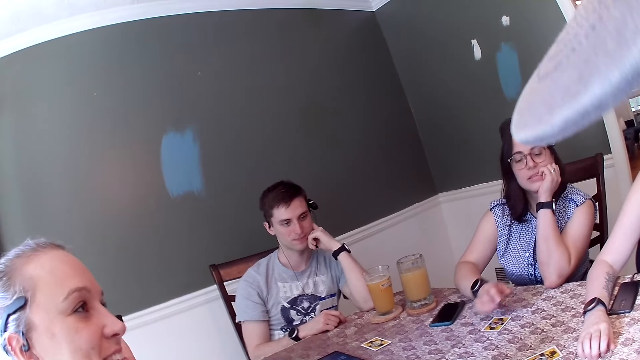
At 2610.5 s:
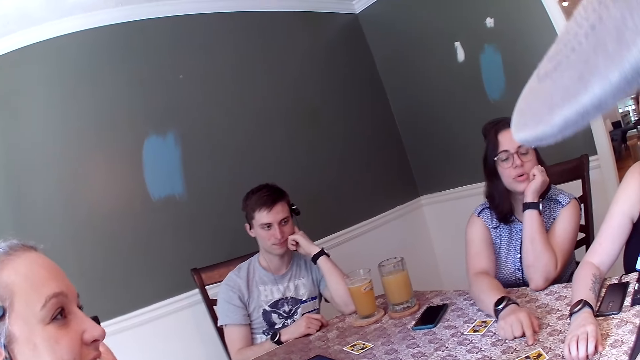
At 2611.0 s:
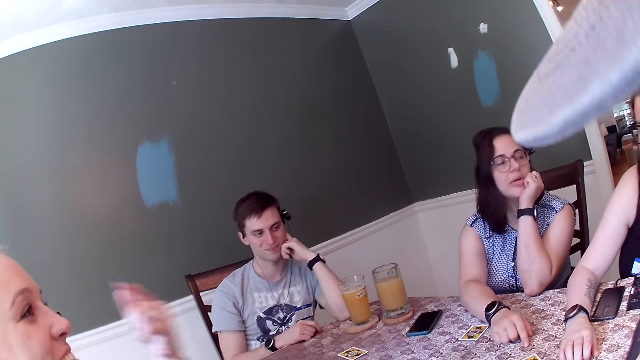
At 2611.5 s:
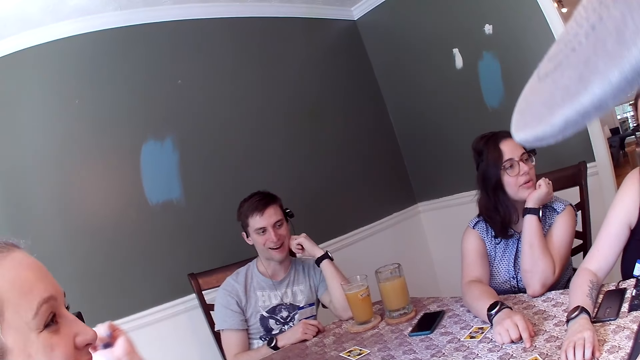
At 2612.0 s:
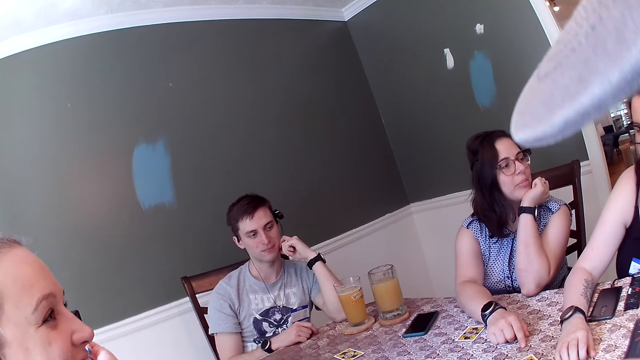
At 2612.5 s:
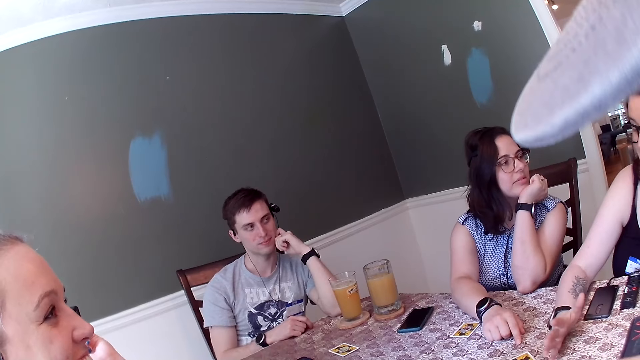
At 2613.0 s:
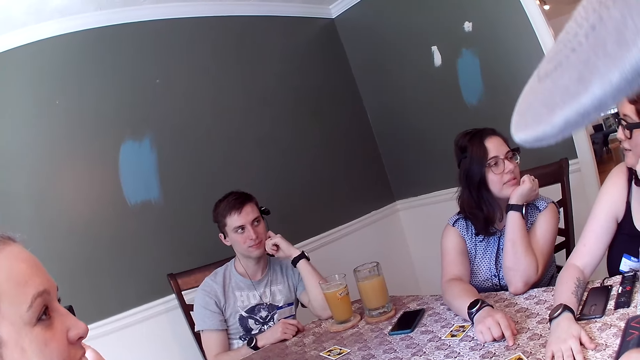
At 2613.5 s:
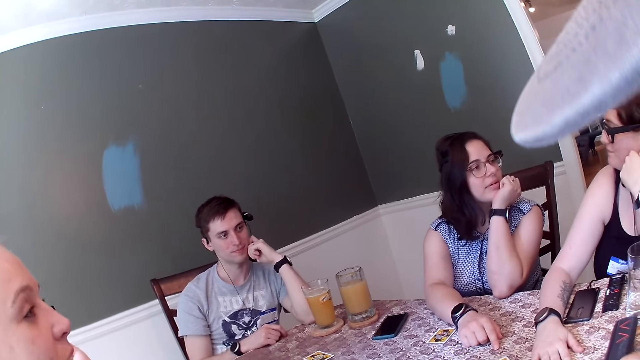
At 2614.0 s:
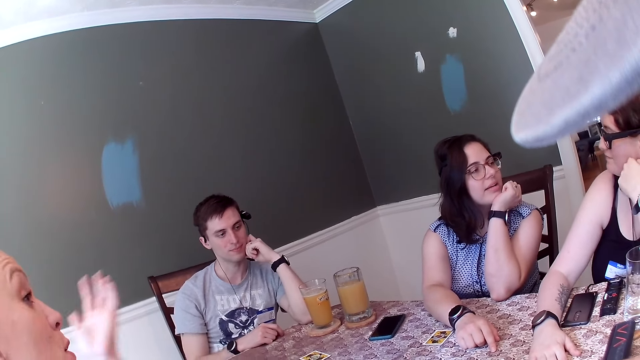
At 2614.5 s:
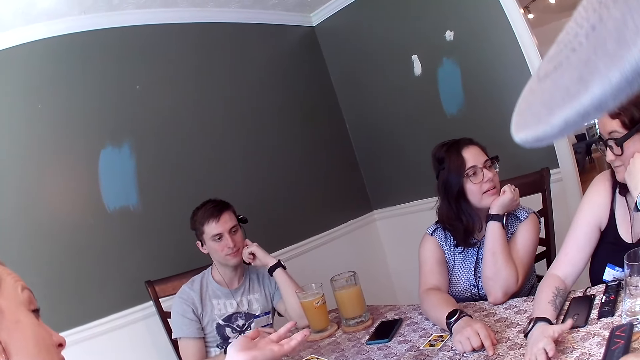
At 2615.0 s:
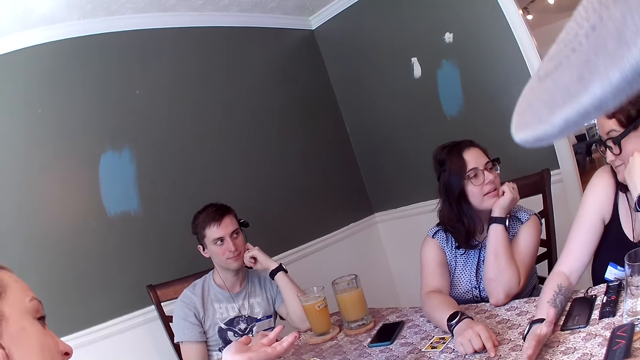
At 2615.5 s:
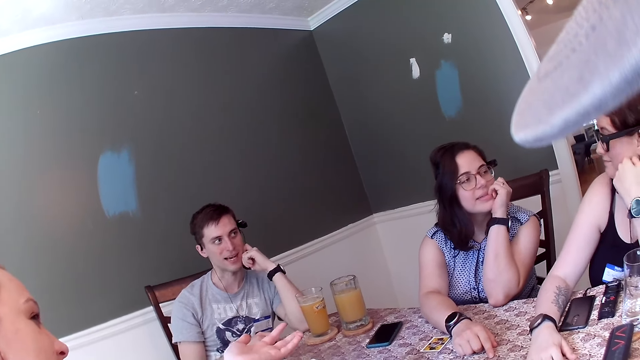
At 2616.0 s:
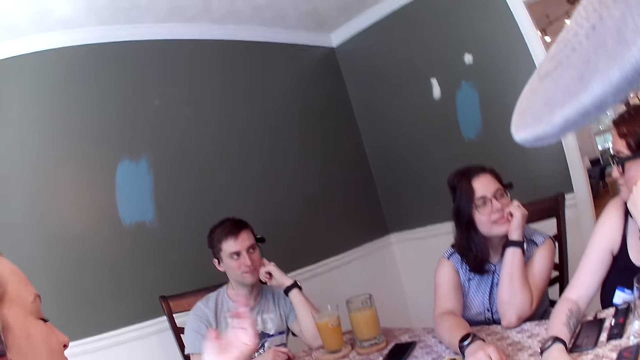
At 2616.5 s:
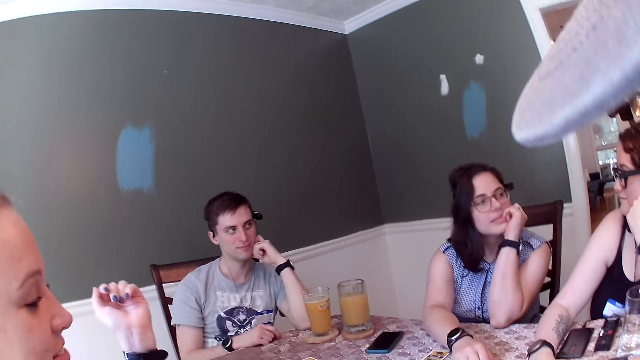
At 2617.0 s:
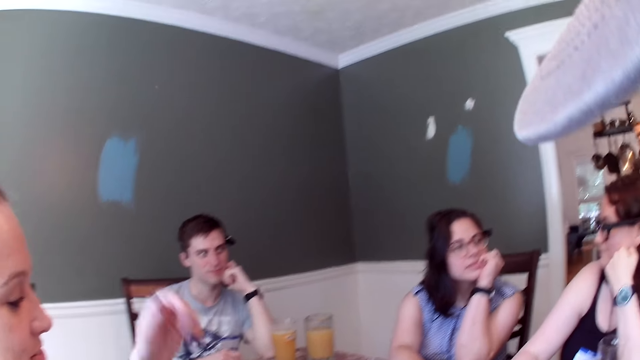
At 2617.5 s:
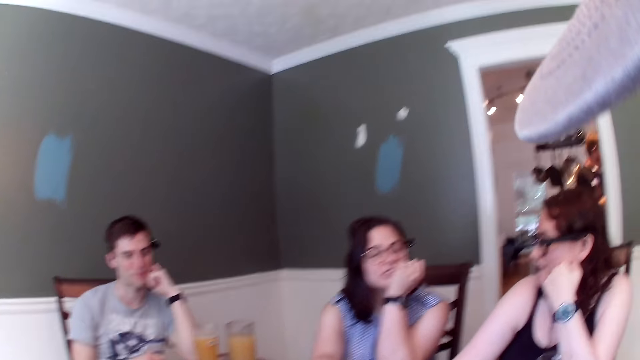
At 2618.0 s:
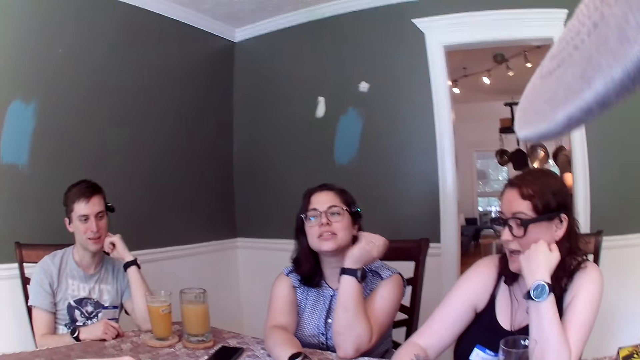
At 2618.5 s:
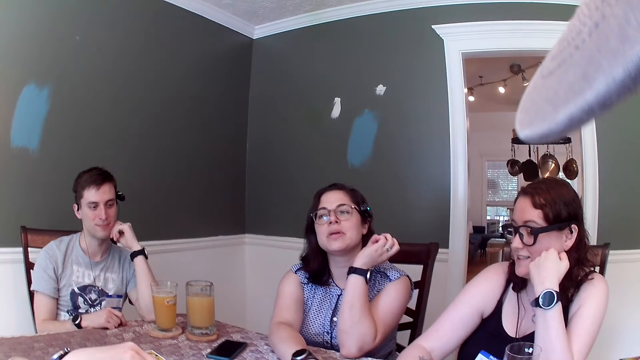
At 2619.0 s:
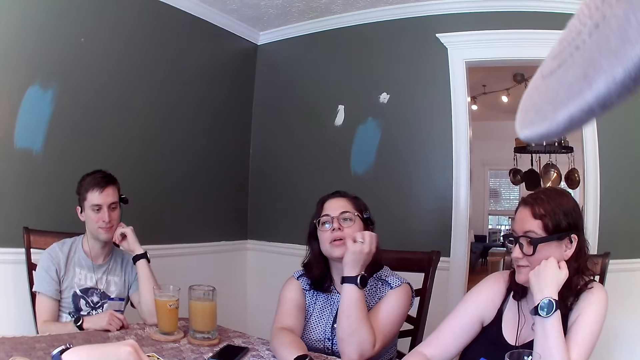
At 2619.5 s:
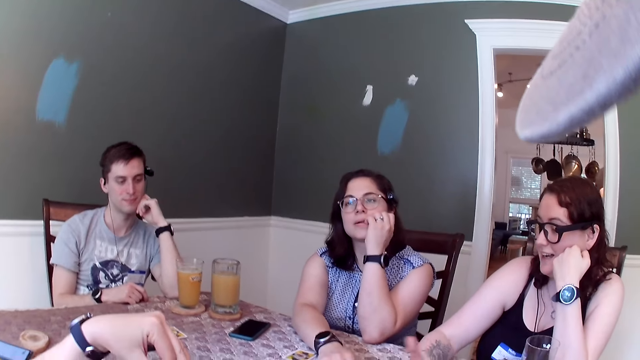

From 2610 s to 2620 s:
A woman points to a card on the dining table with her right hand and talks to another woman. The other woman taps the dining table with her right hand. The camera wearer talks to the group of people.

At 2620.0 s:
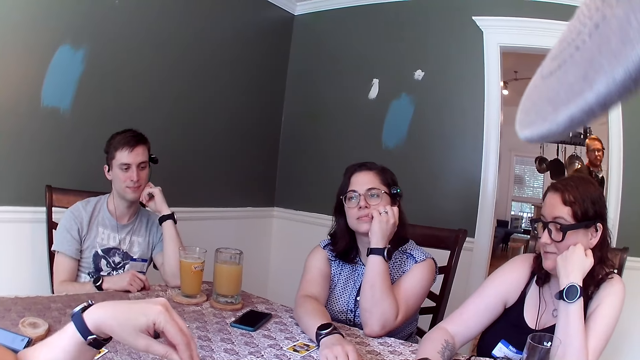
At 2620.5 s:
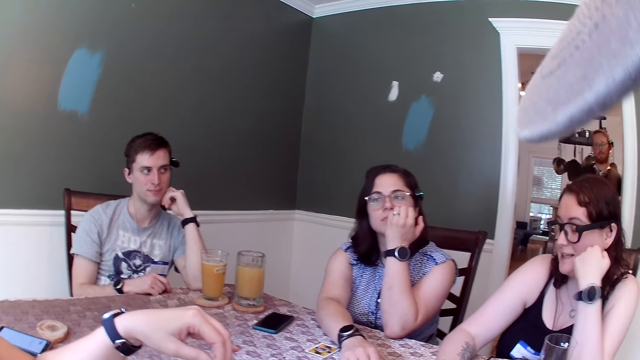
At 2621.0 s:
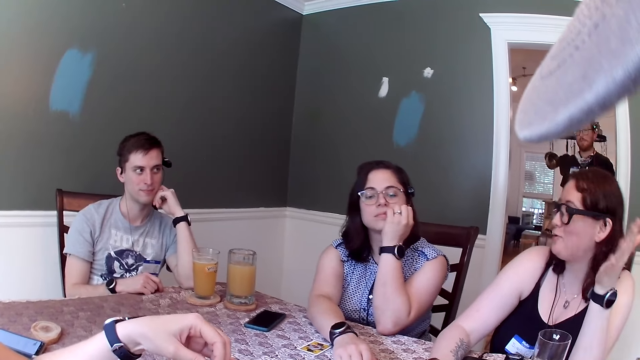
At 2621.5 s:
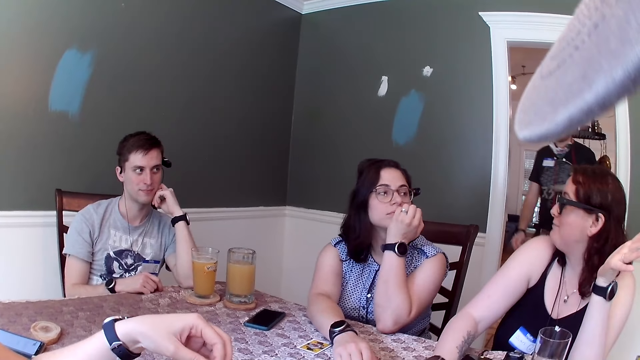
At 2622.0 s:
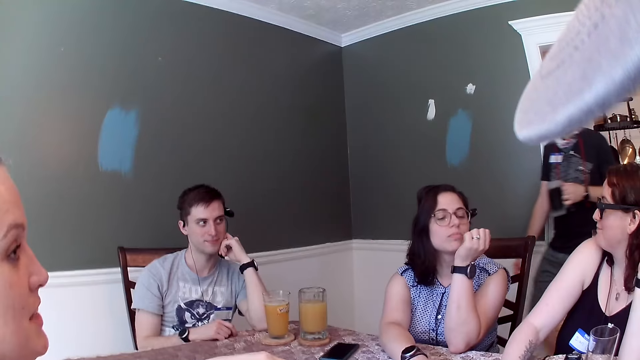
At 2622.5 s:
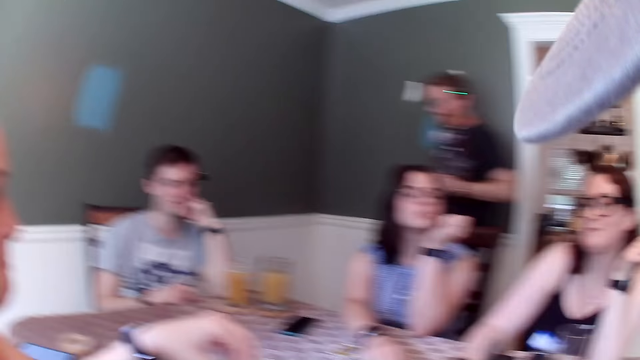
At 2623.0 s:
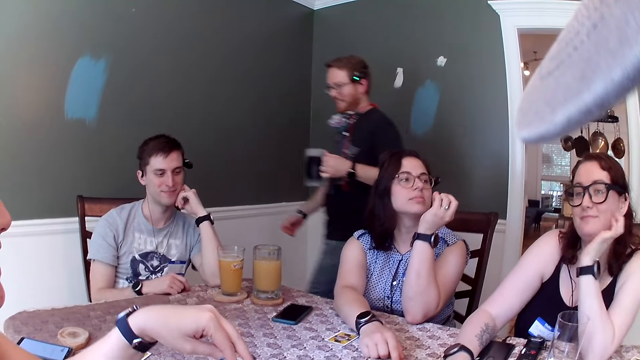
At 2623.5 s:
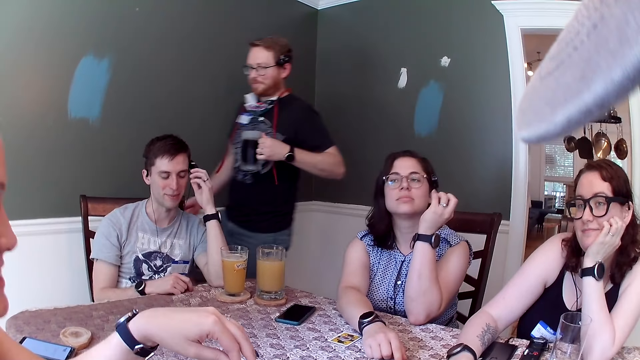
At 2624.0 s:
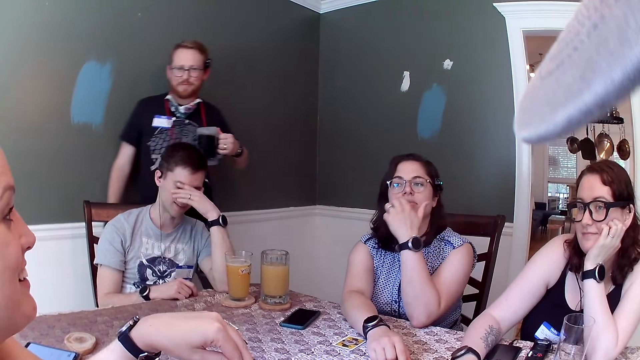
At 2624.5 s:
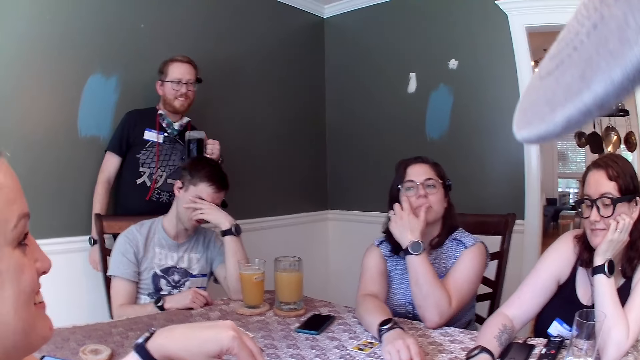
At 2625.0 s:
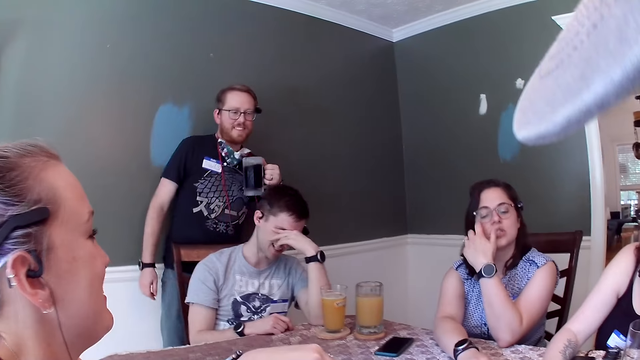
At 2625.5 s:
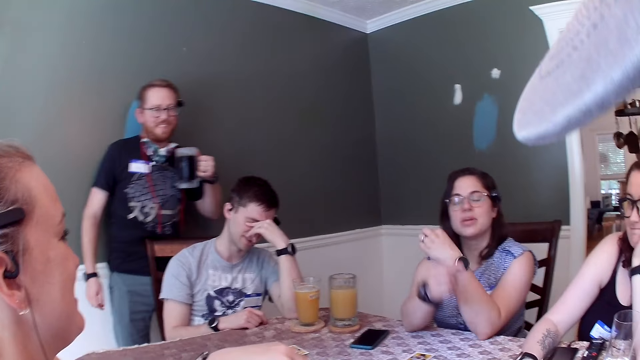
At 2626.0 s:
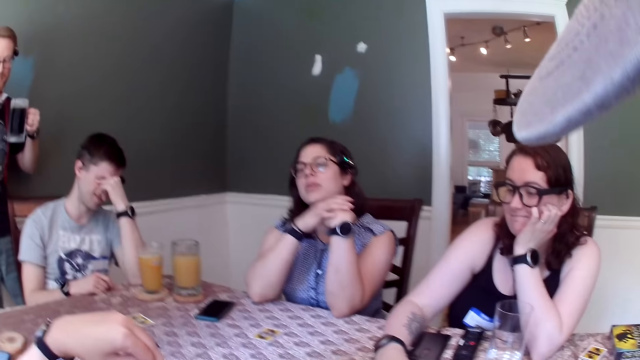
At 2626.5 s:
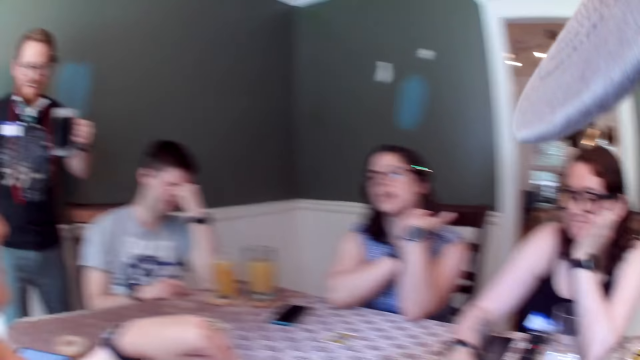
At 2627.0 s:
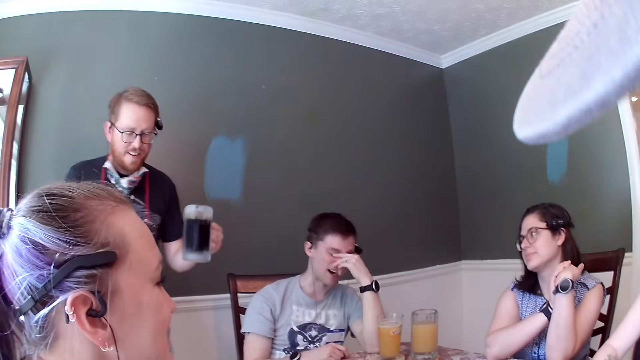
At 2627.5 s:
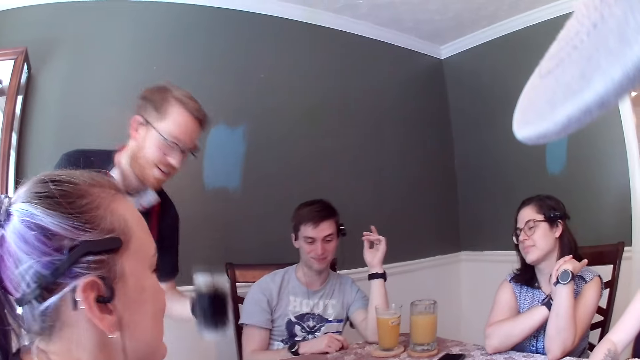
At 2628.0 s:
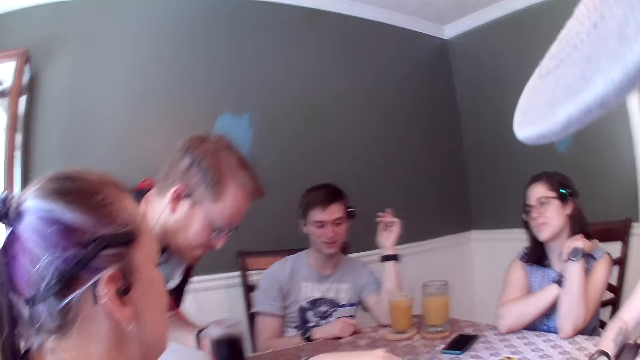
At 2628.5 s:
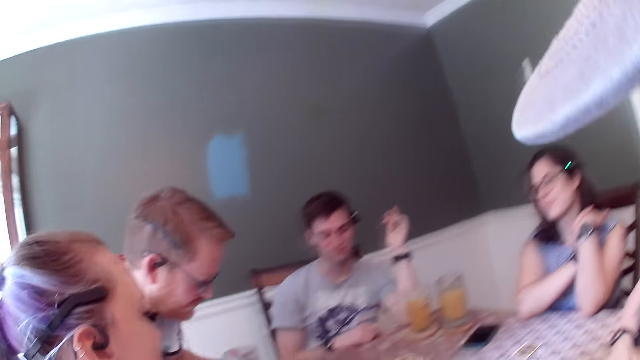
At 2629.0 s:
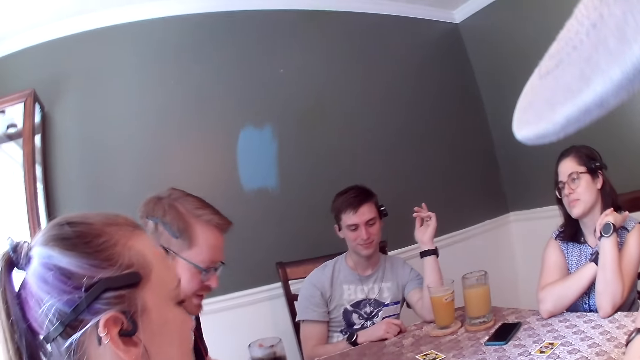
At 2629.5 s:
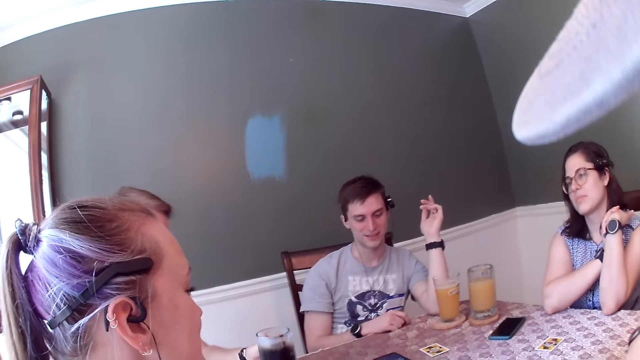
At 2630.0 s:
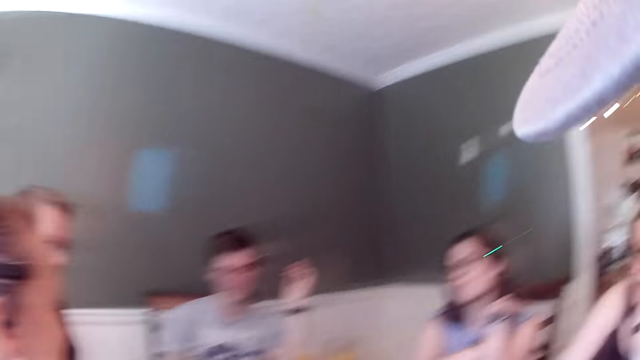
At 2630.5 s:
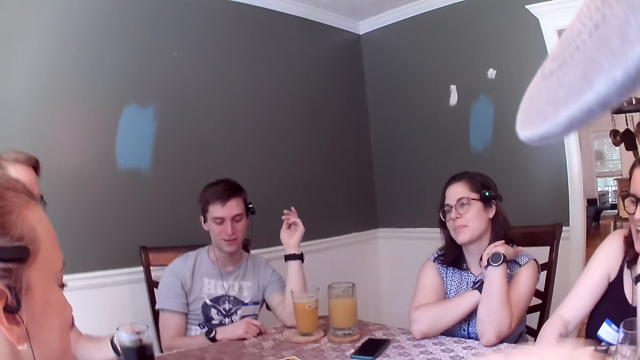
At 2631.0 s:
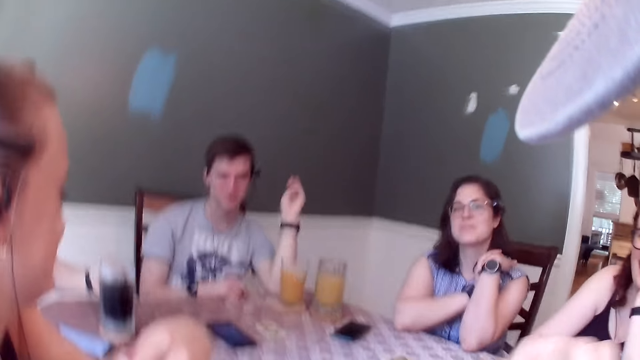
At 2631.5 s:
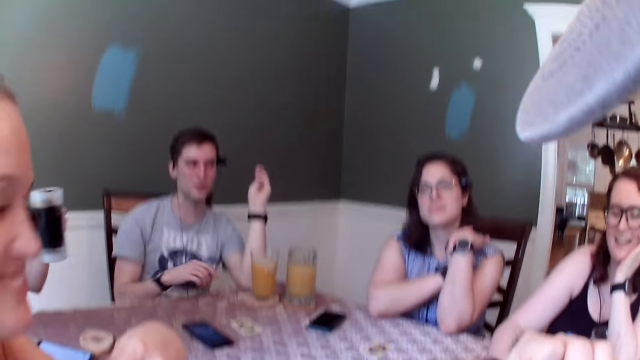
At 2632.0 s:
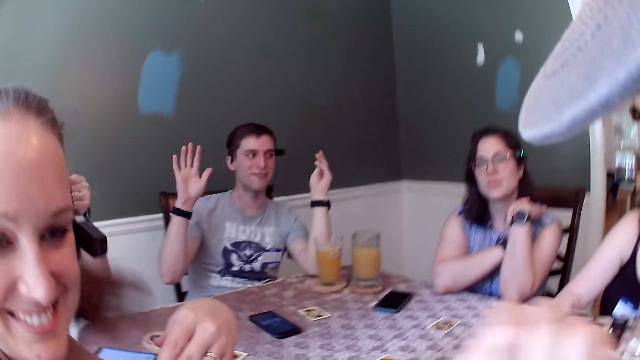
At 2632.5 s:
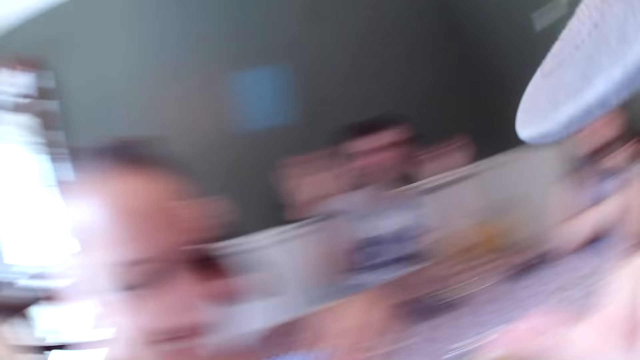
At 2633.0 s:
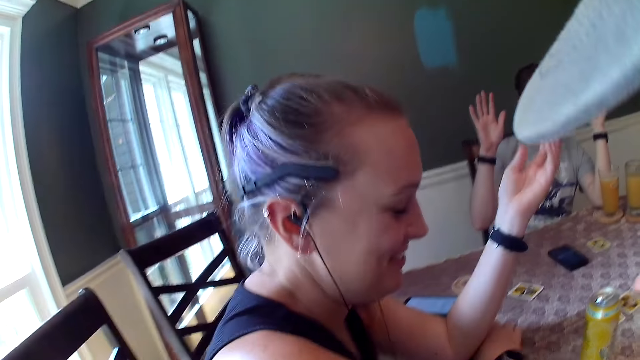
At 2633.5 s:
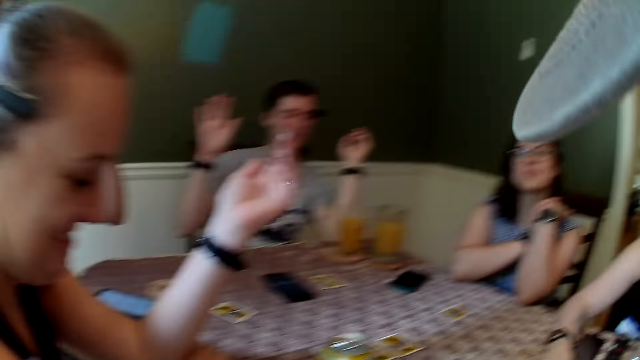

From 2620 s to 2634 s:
The man enters the dining room. The man holds a glass of black juice with his left hand. Another man touches his forehead with his left hand. A woman touches her eyes with her left hand. The woman puts her hands together. The first man drops the glass of black juice on the dining table with his left hand and sits. The camera wearer talks with the group of people. The first man picks up the black juice from the dining table with his left hand. The other man raises his right hand. The camera wearer gets a response from someone.
